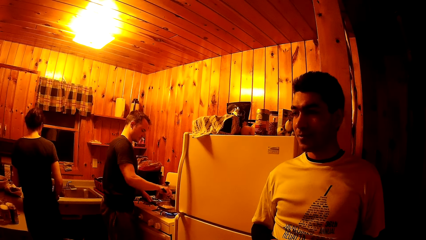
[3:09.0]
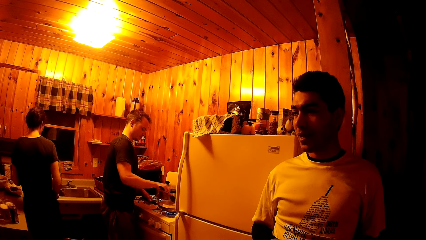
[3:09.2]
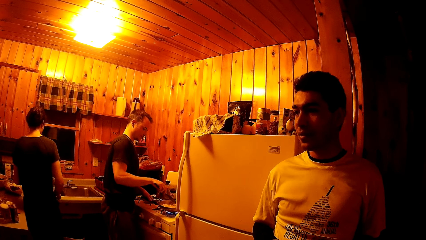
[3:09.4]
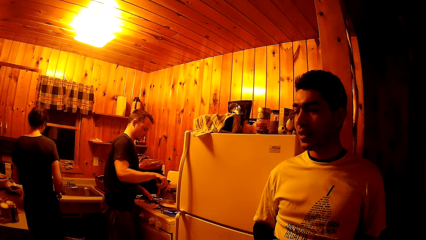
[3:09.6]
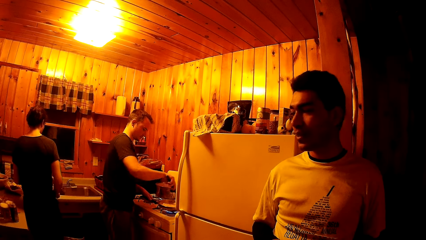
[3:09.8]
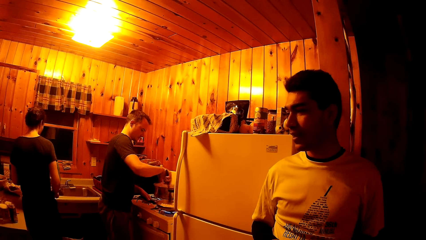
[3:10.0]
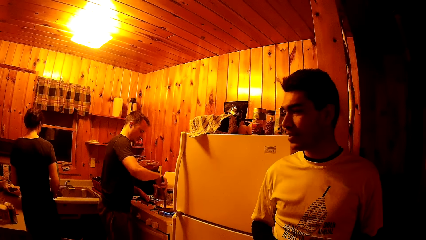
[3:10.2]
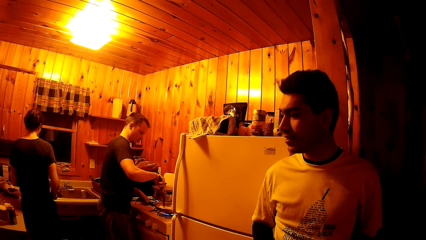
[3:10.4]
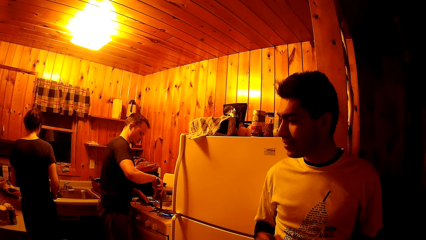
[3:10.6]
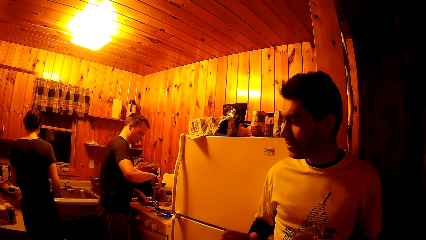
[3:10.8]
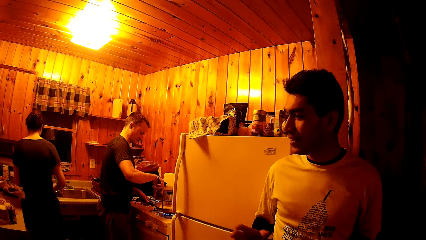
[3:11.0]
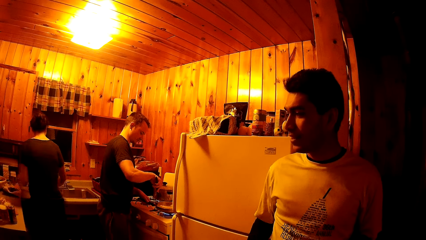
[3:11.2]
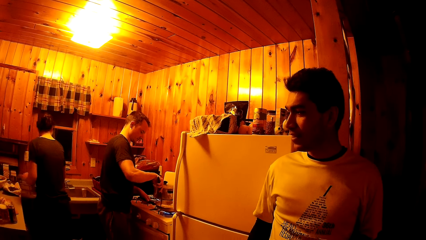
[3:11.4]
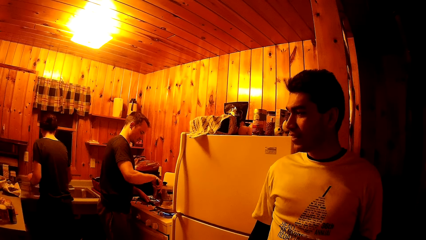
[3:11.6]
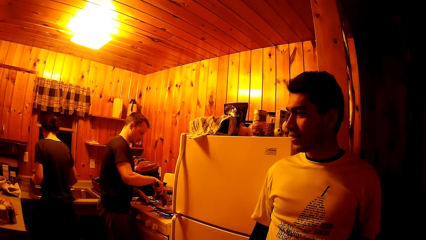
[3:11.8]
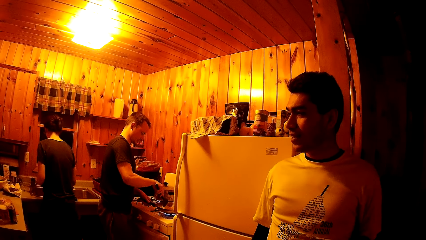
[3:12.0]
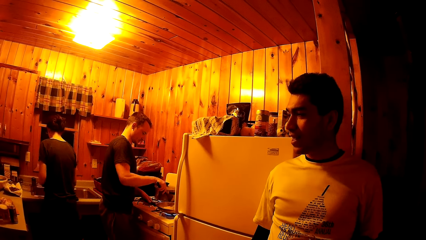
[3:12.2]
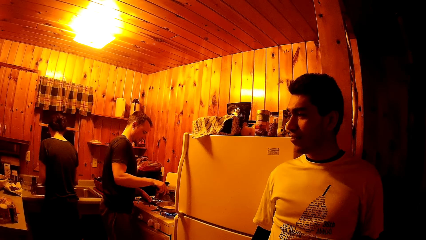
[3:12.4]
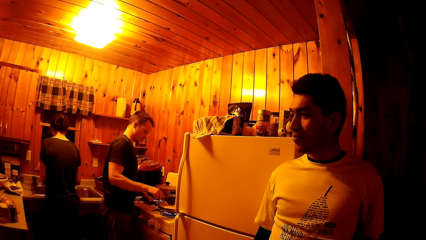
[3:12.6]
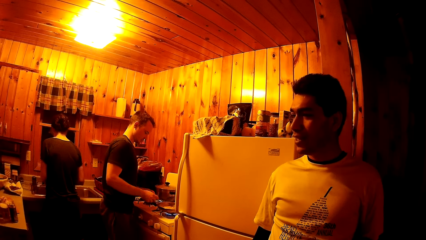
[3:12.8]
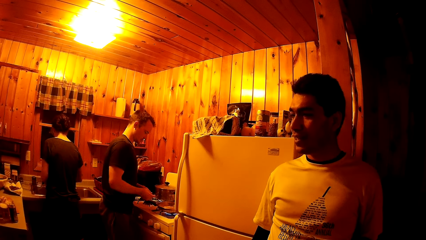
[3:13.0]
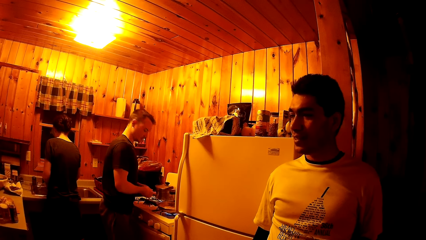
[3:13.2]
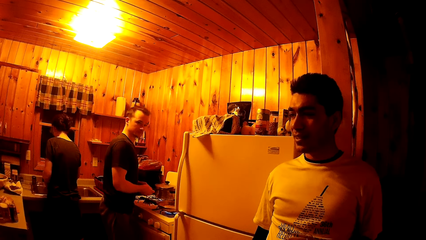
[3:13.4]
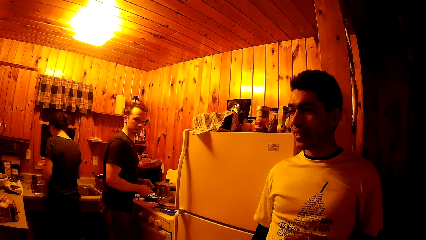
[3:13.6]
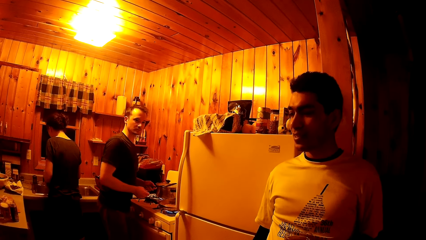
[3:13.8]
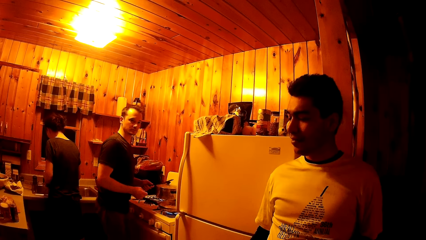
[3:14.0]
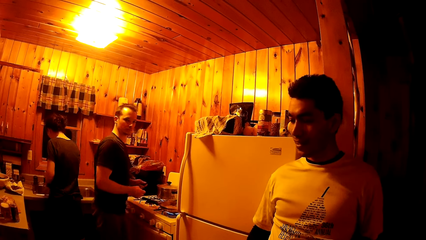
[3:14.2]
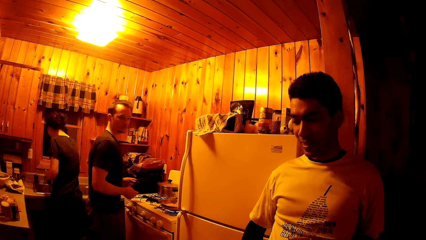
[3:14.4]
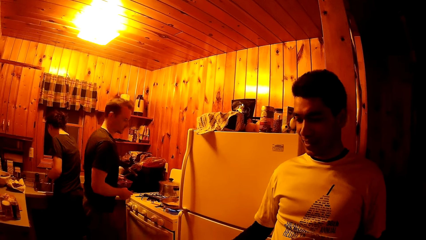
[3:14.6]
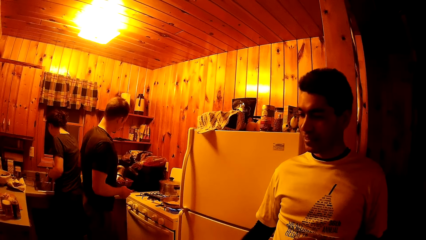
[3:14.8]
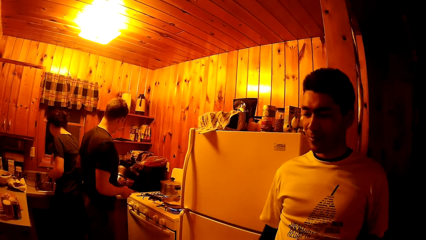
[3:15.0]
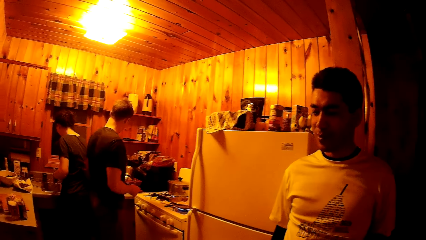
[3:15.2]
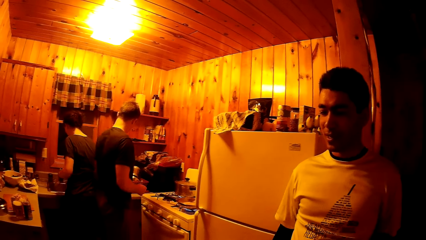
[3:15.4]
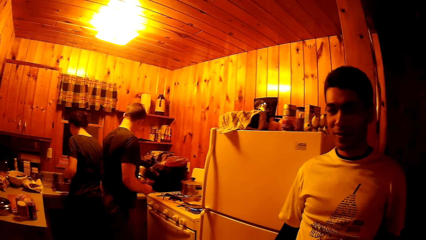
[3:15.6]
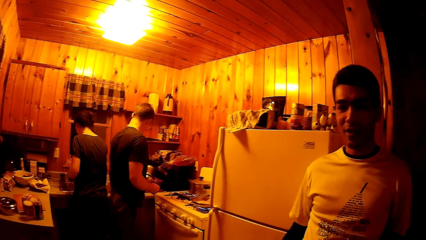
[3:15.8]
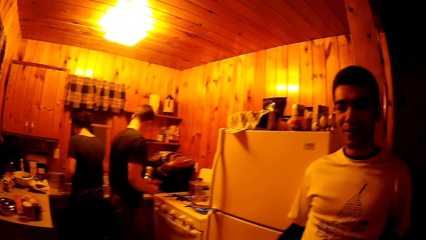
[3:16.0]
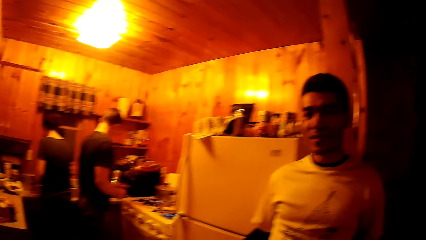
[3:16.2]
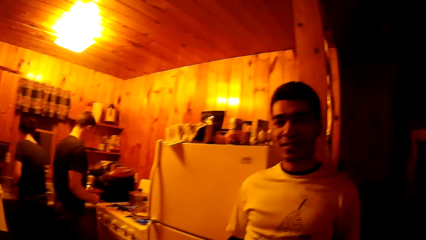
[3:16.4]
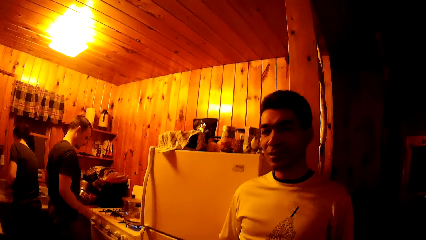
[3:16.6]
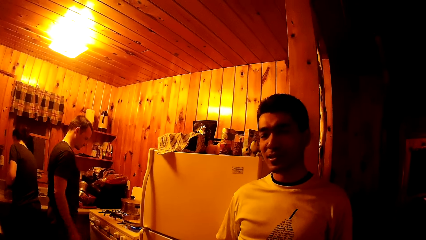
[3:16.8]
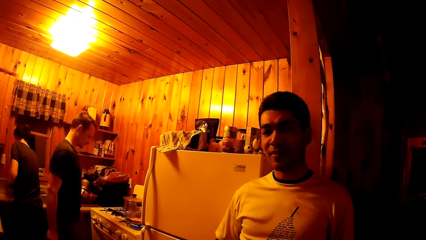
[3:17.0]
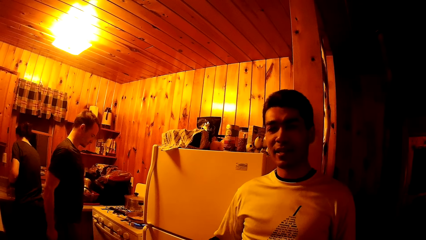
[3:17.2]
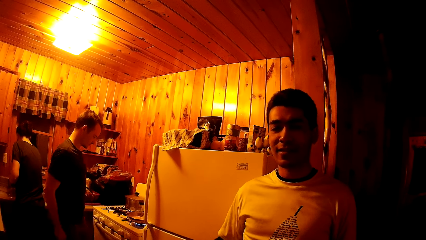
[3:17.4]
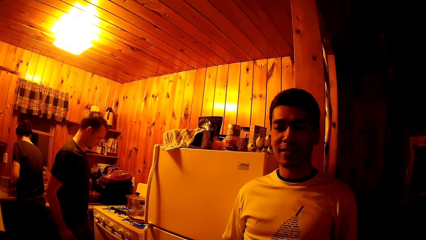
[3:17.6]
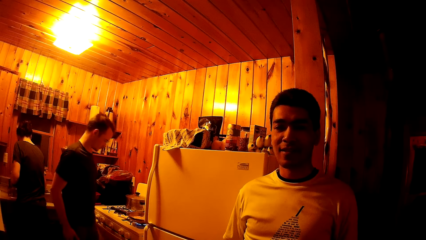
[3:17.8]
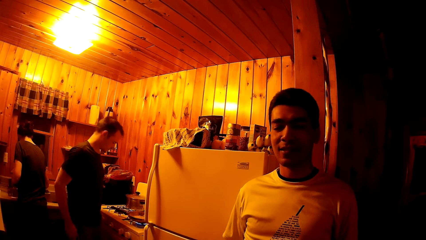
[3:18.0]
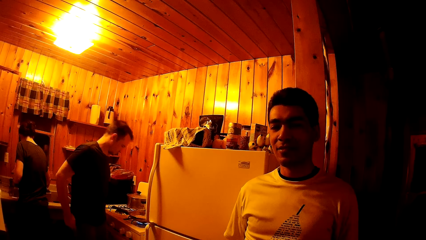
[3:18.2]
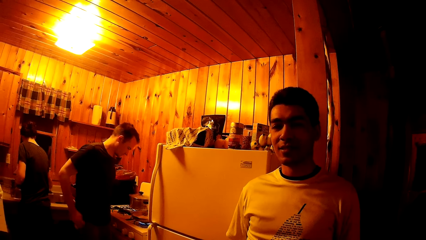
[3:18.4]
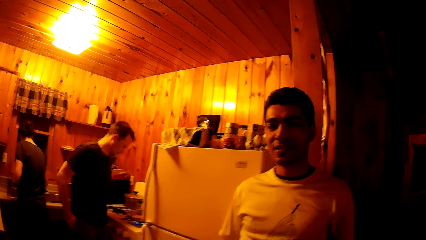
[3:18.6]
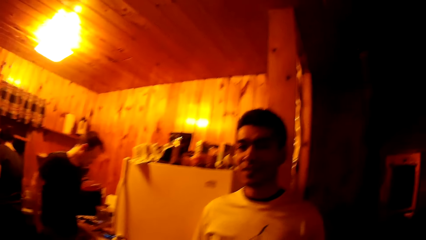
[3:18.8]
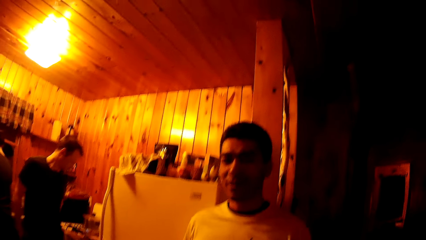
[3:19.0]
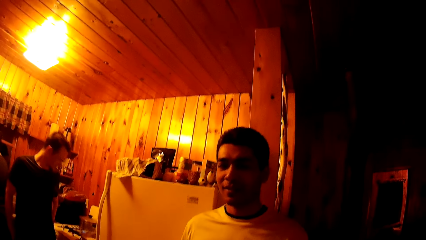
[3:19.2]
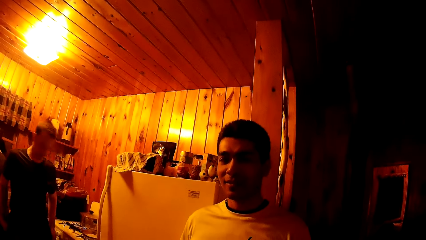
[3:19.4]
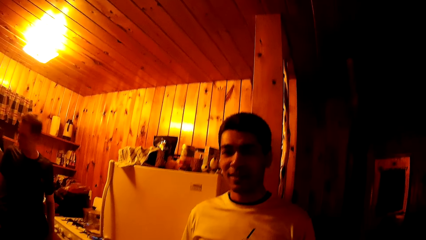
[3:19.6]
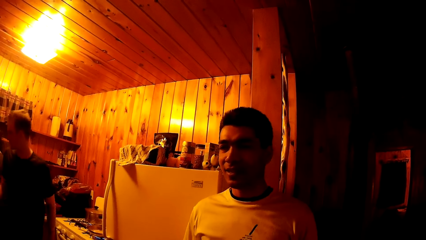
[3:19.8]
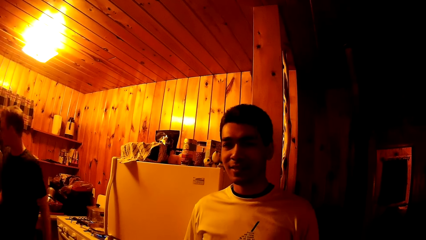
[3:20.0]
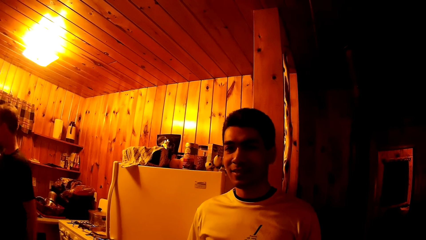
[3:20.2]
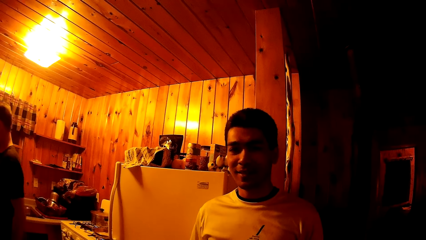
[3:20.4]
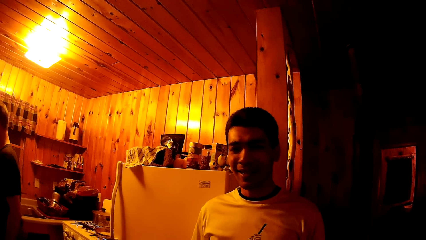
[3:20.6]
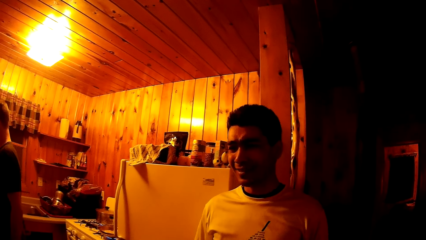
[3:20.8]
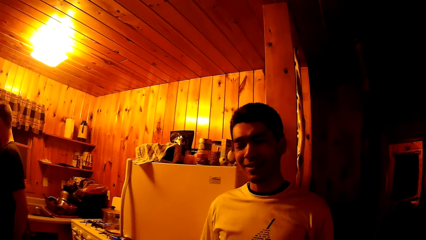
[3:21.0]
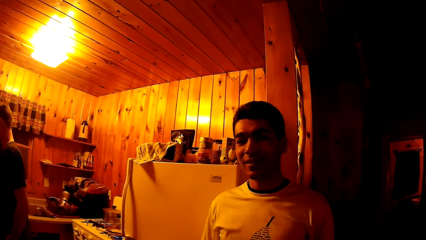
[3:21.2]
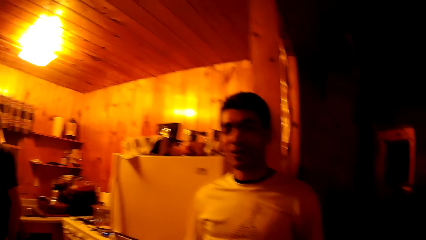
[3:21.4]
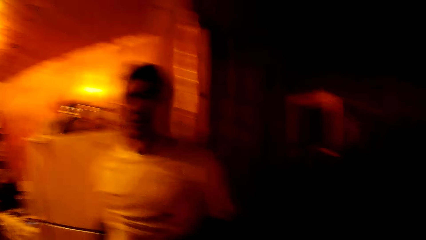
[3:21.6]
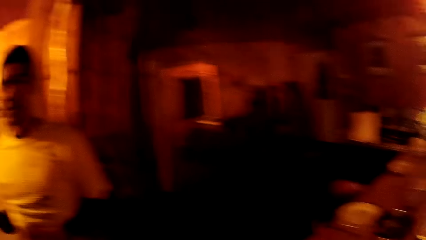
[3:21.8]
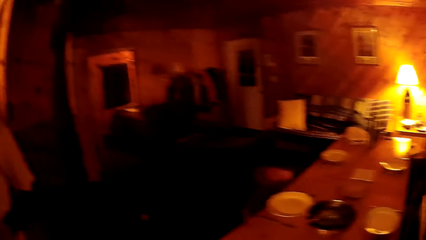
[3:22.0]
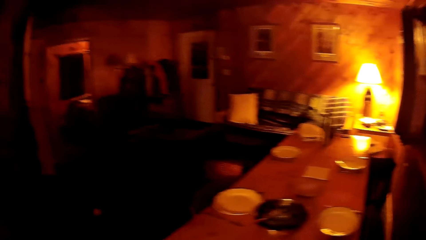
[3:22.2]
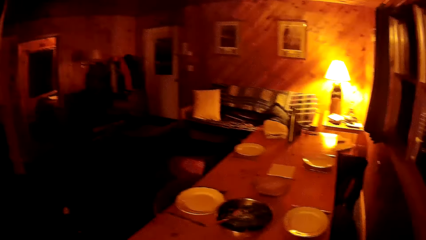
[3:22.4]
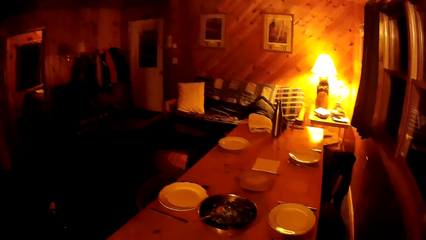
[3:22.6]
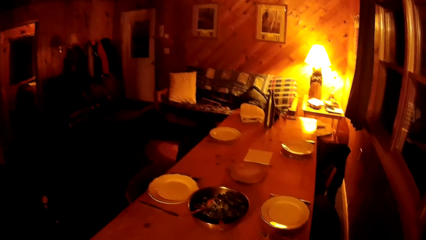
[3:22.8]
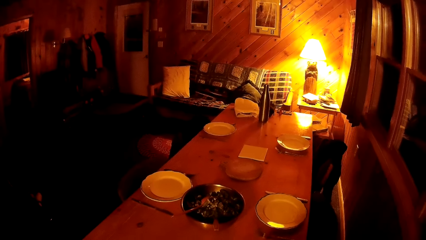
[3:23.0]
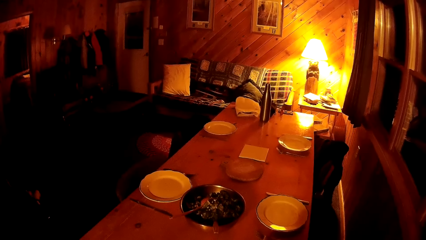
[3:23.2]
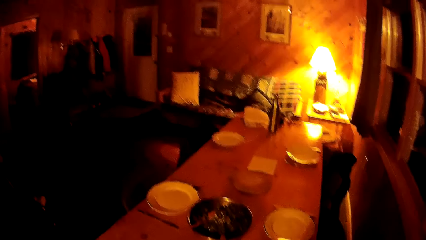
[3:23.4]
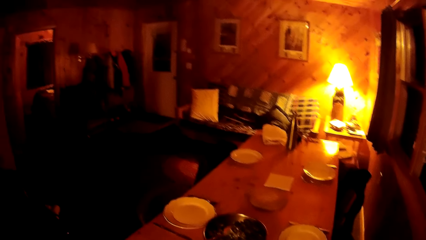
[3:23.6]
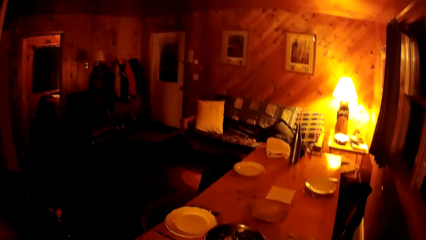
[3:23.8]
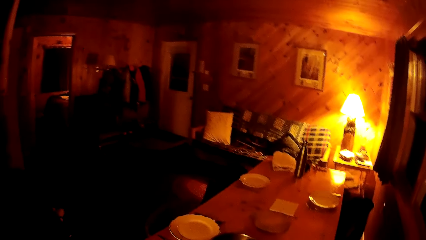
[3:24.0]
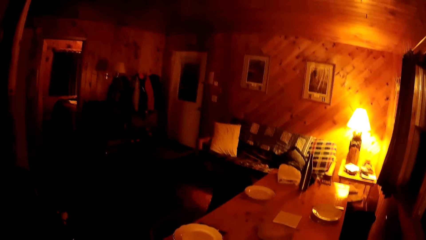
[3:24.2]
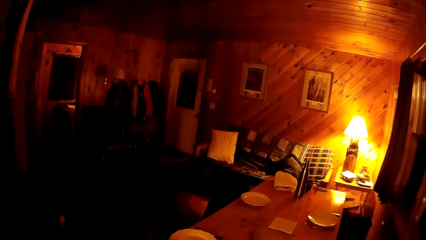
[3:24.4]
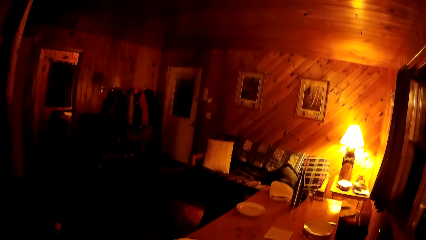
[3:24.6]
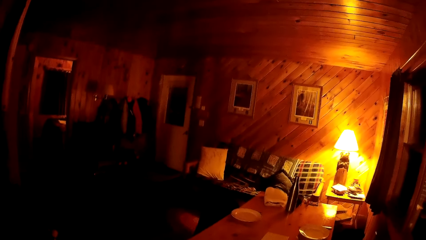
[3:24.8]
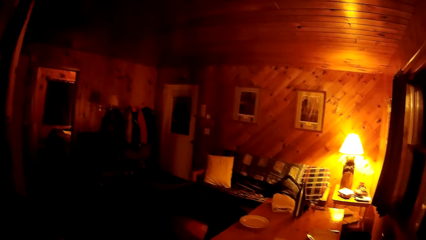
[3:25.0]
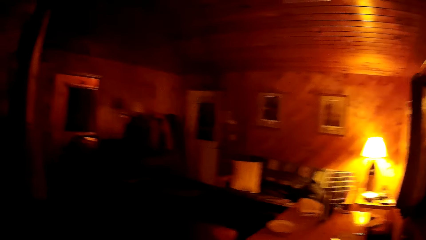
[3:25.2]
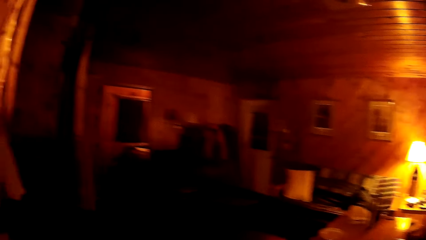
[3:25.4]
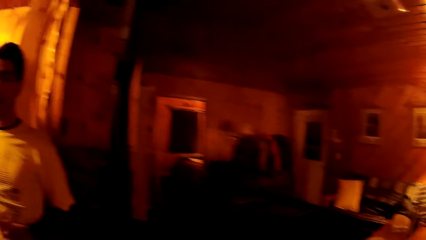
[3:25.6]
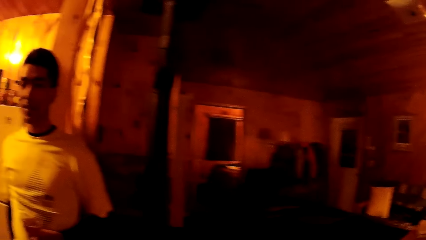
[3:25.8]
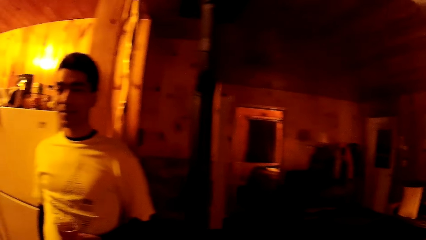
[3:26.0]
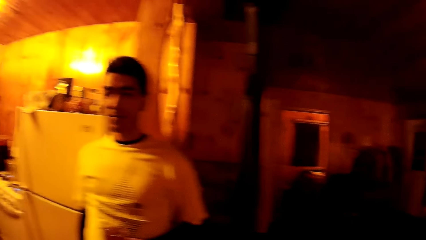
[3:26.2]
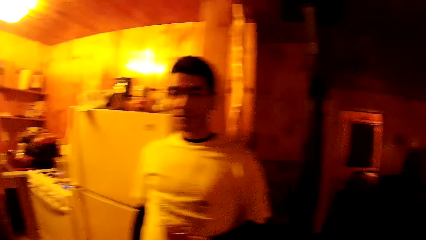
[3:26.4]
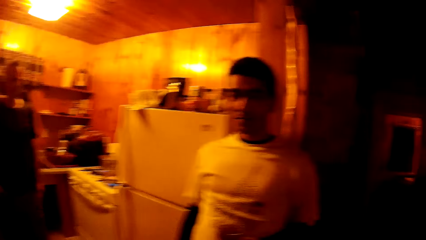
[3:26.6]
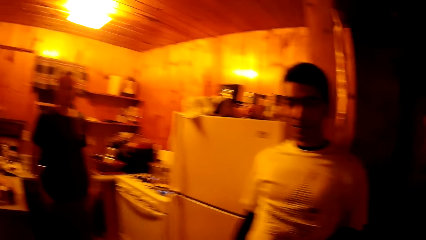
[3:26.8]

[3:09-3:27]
A woman washes dishes in the sink. A man puts the spatula in the sink with his left hand. The camera wearer looks around.
